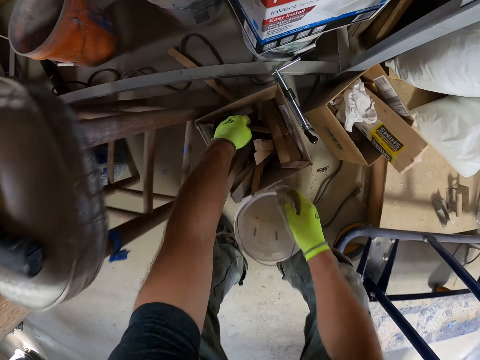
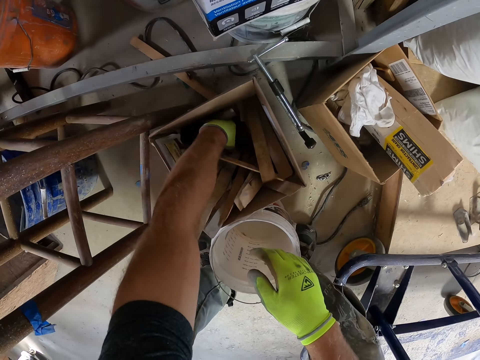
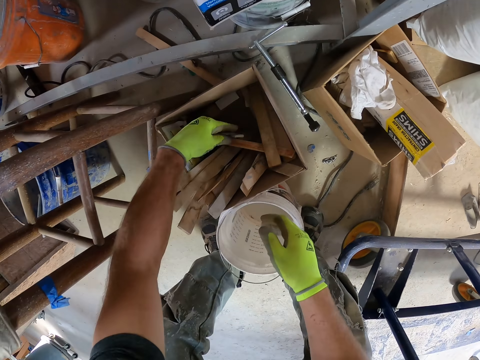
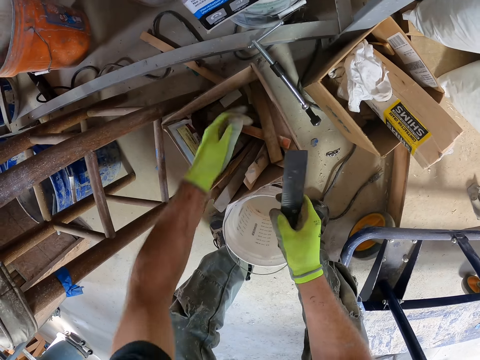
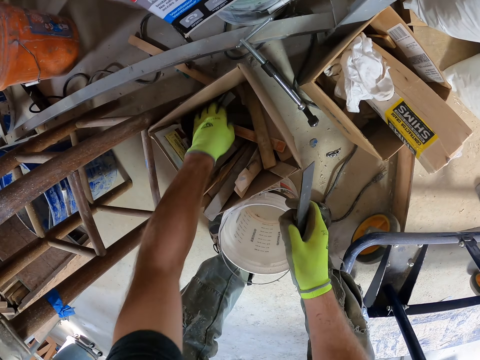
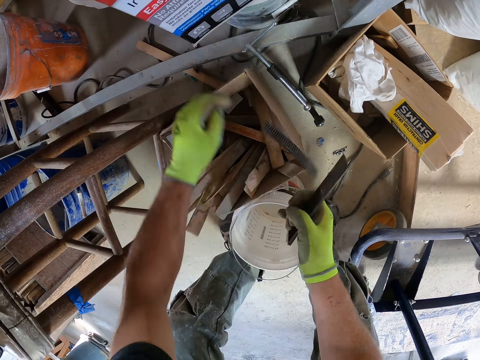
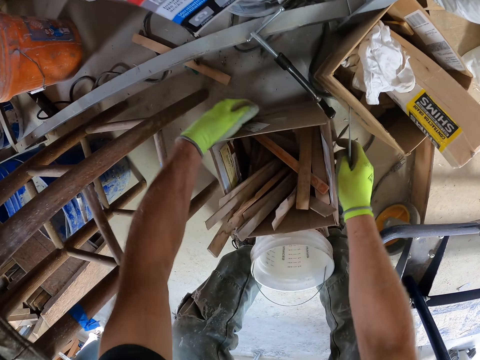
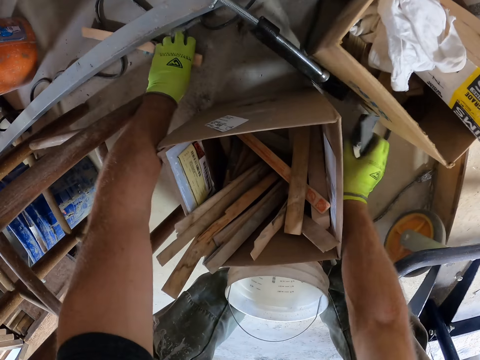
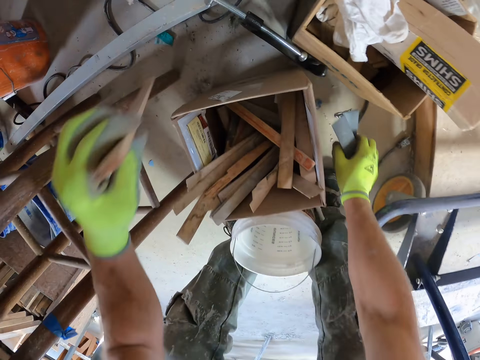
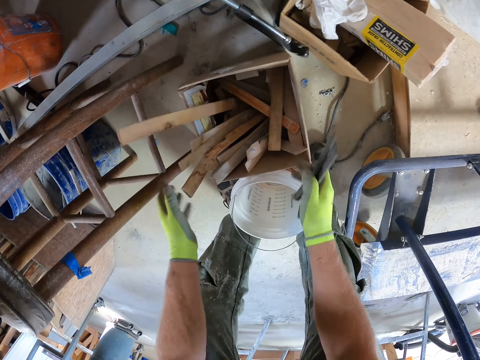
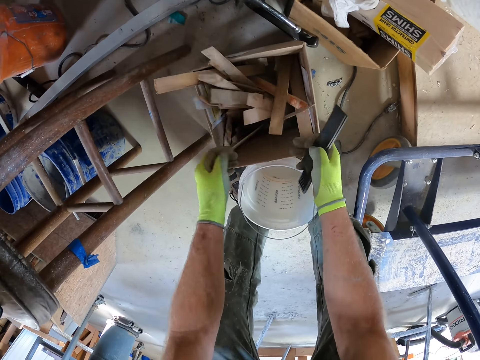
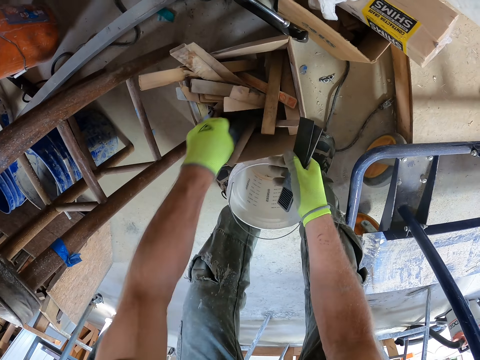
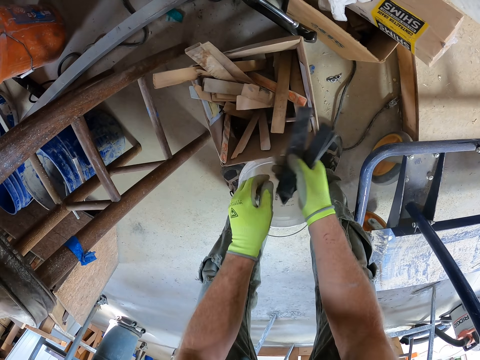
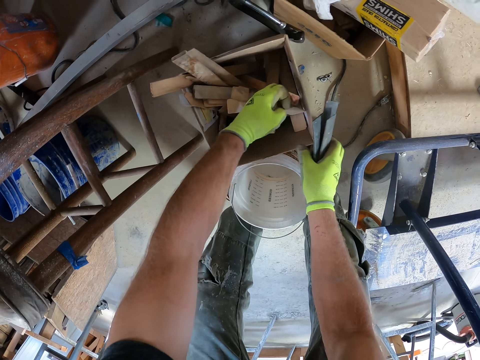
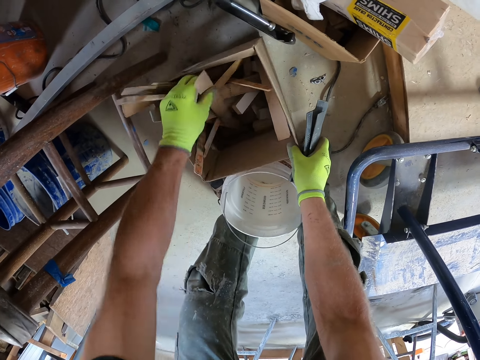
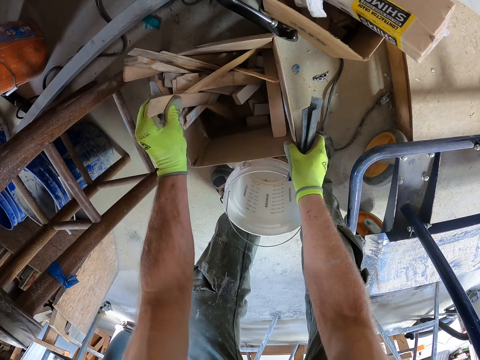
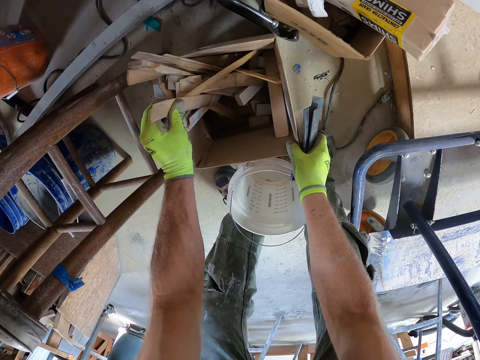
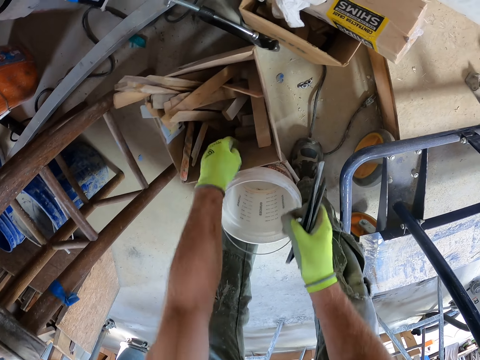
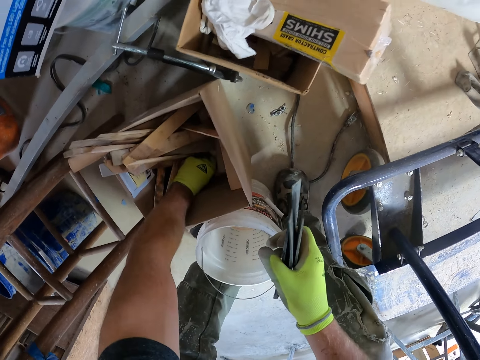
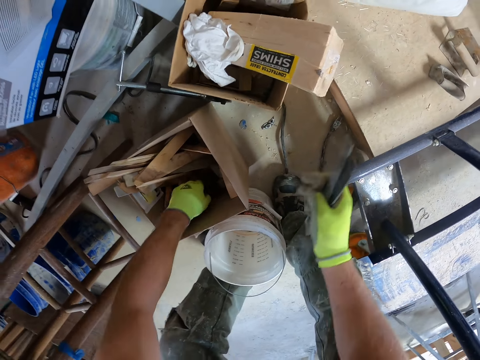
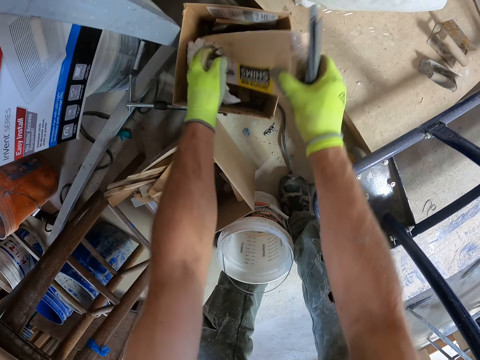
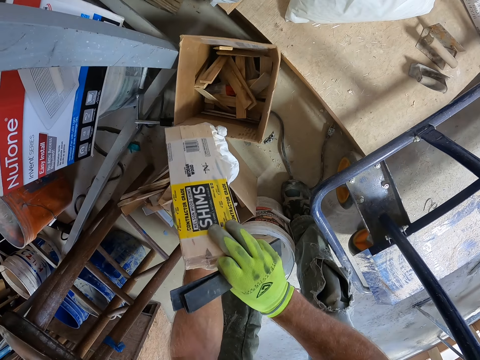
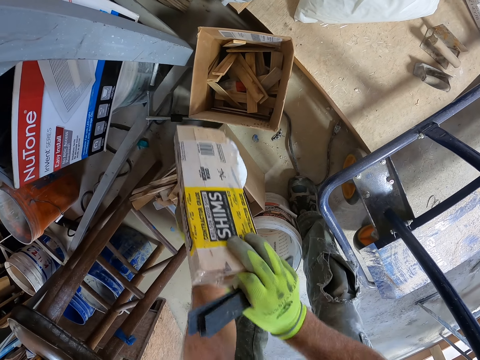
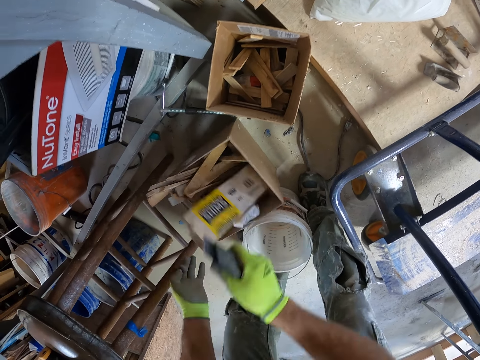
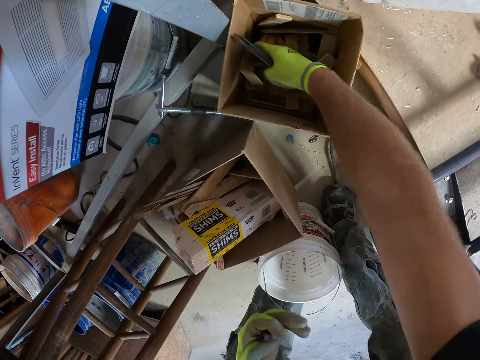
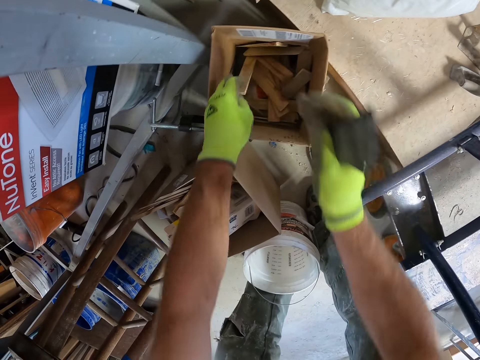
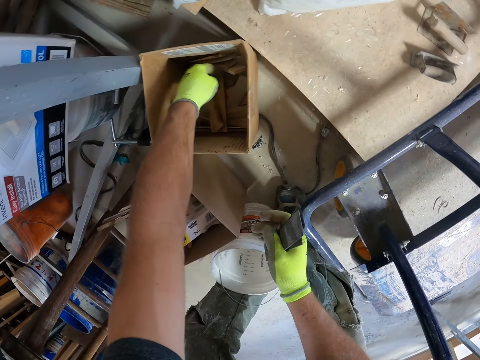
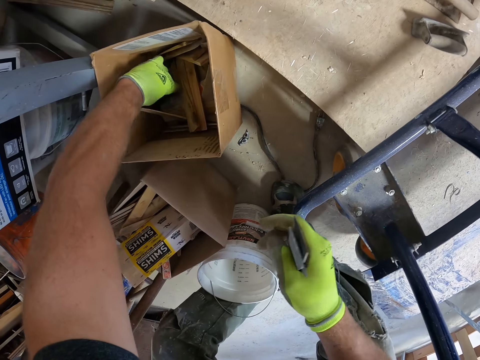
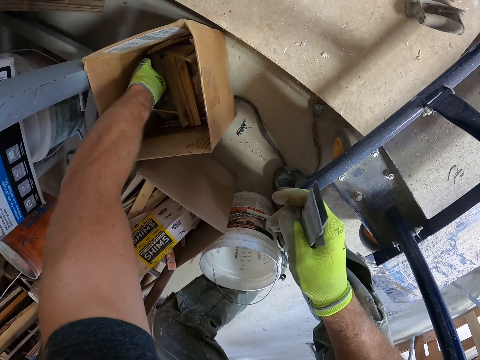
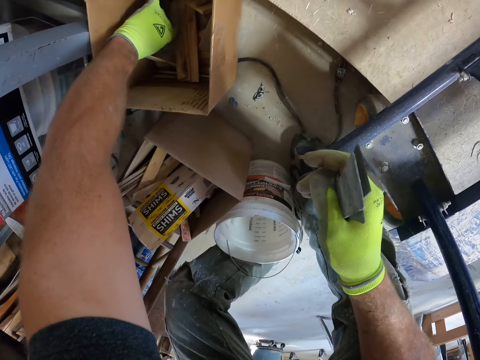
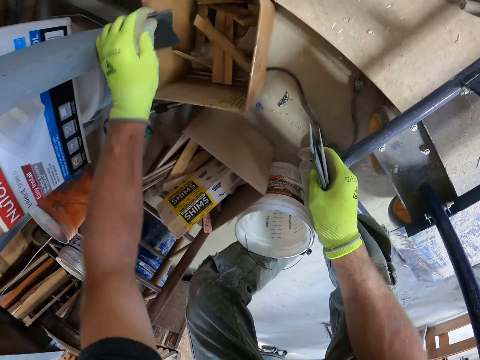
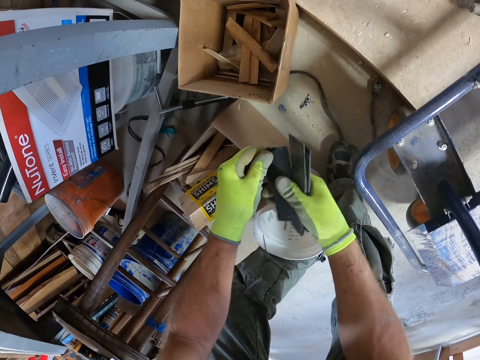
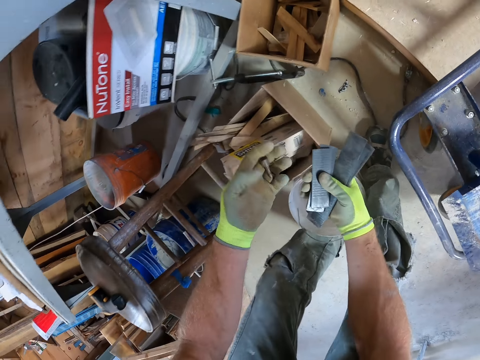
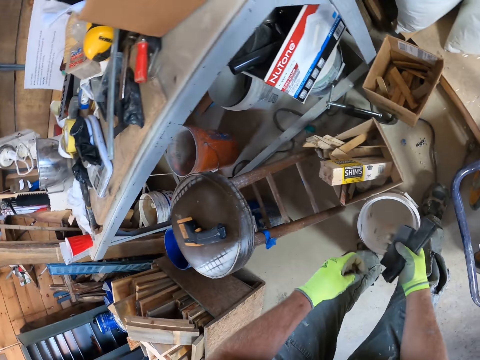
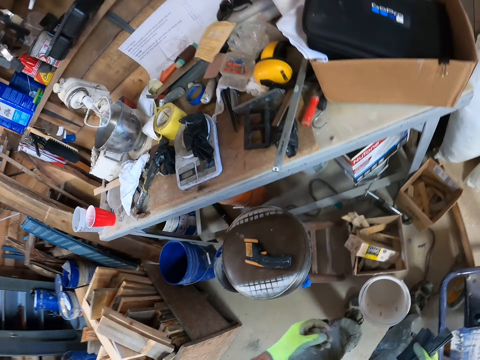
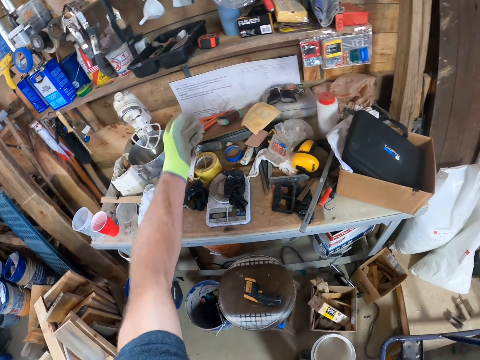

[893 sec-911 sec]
The camera wearer removes tiles from a box. He takes the piece of wood. He holds the box in his hand. He drops a pack into the box. He puts down the box. He removes tiles from the box.

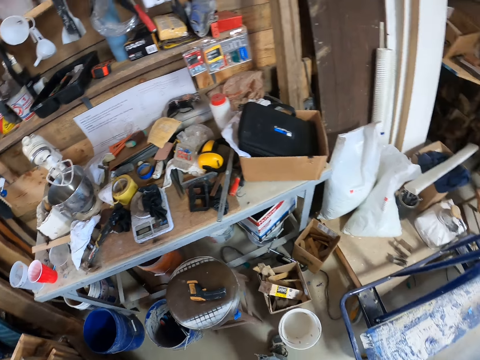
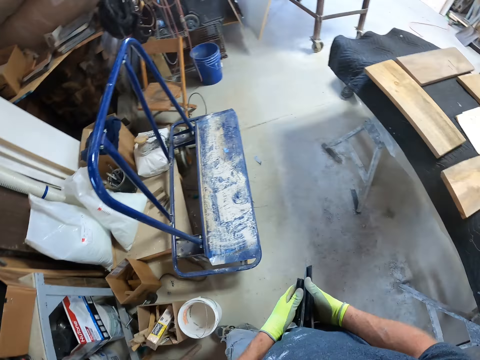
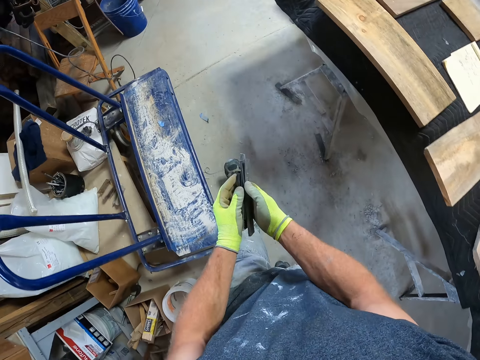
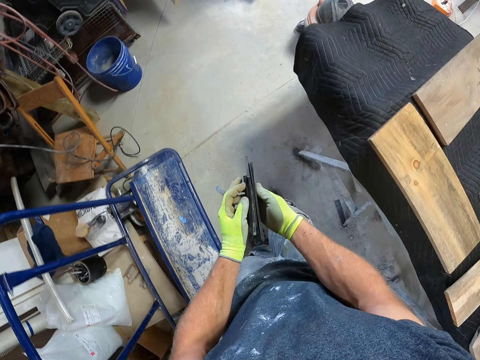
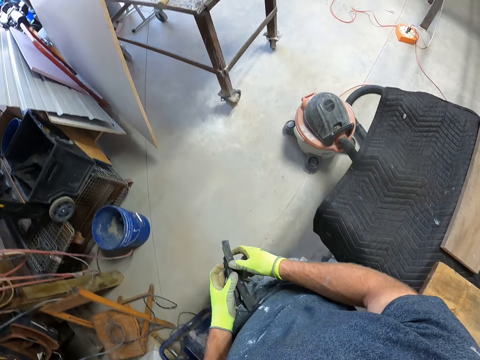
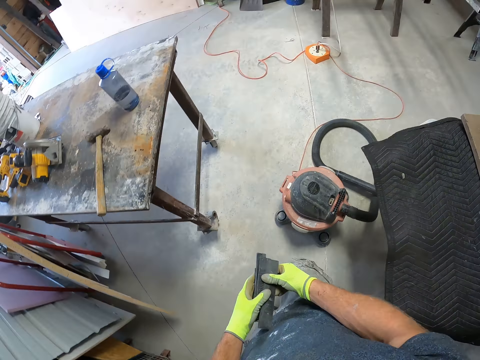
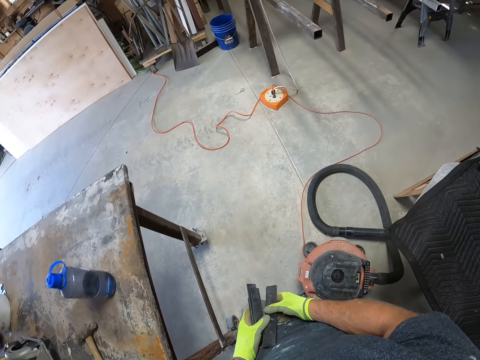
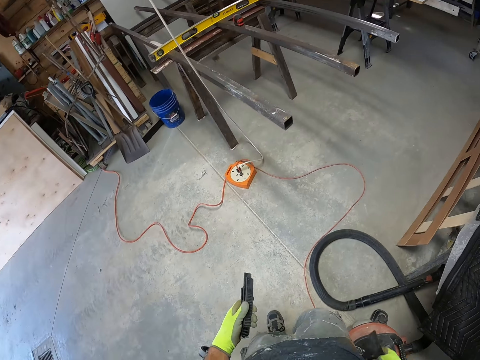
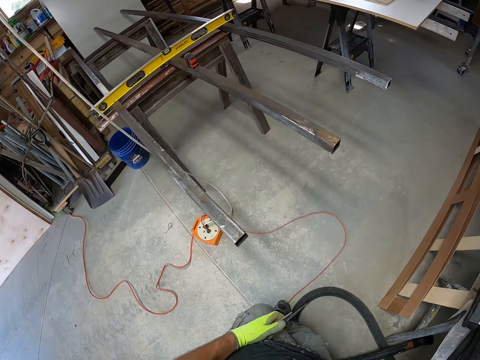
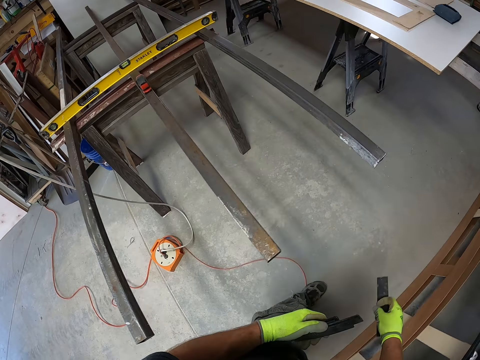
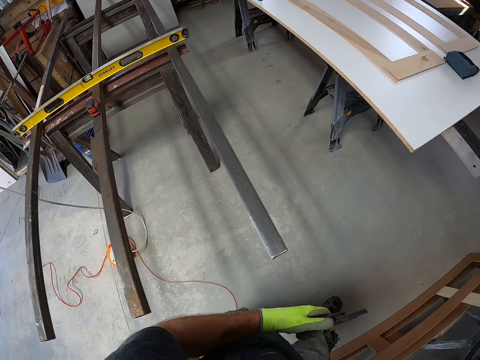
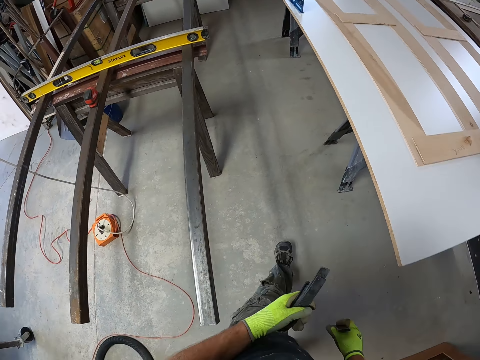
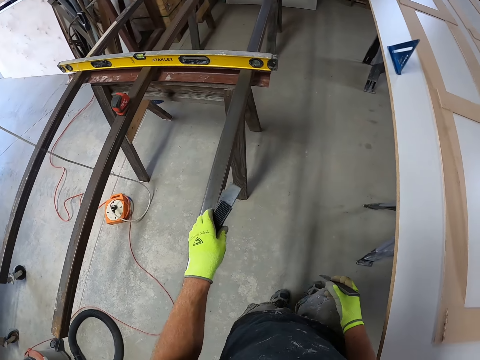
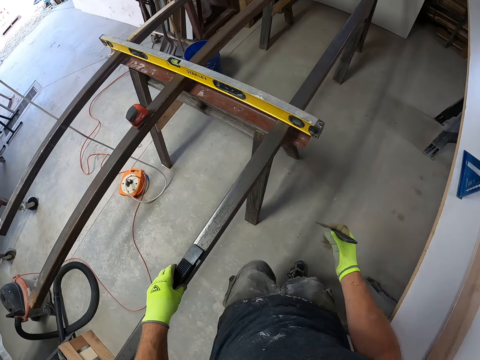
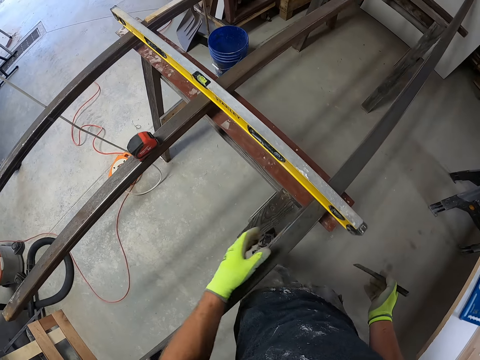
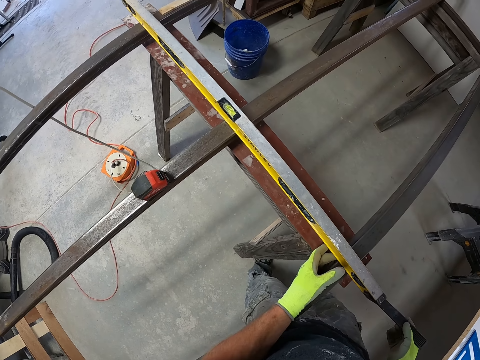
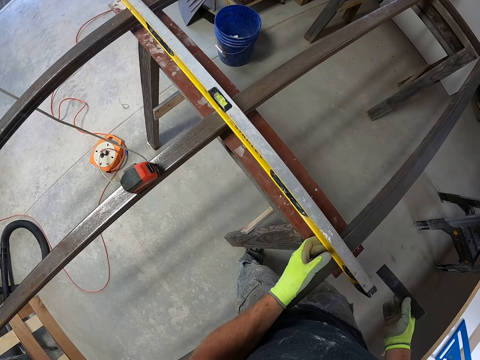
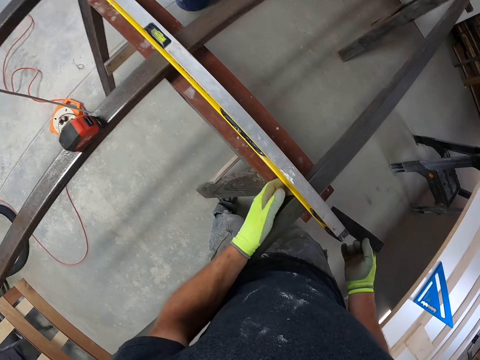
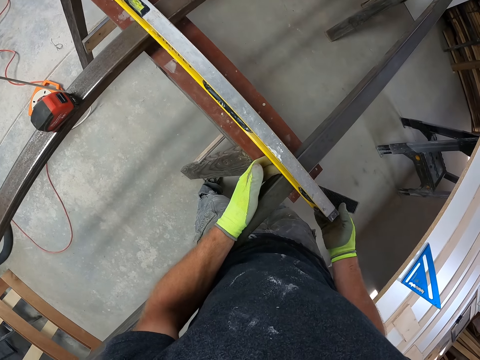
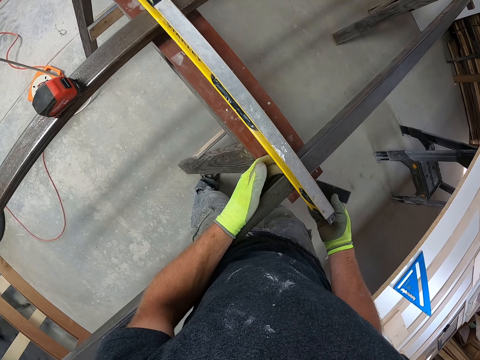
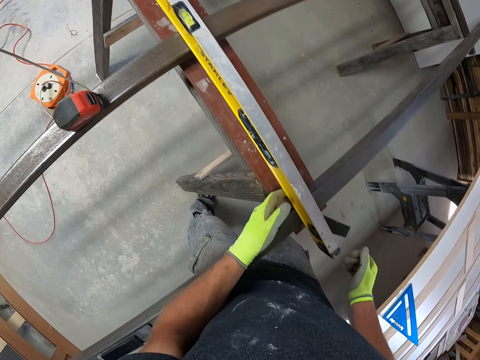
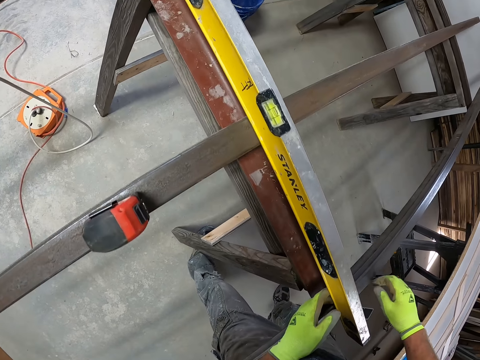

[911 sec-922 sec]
The camera wearer walks in the workshop. They drop a tile on the iron.
